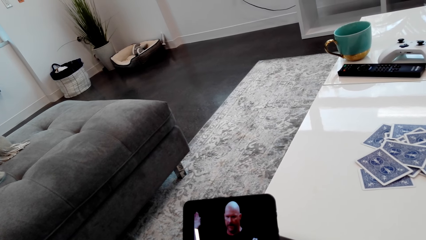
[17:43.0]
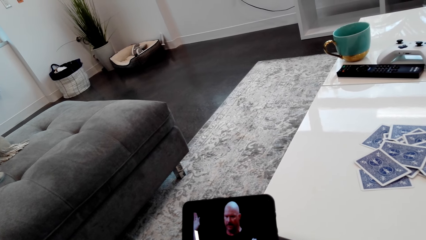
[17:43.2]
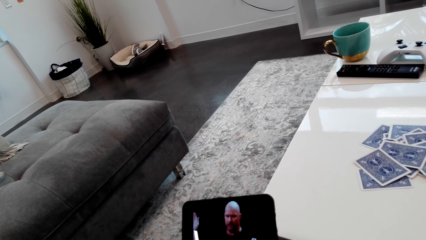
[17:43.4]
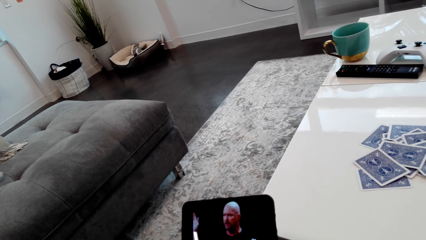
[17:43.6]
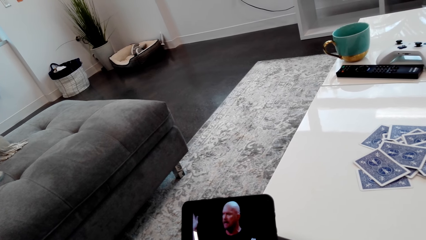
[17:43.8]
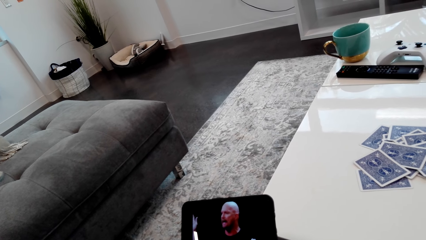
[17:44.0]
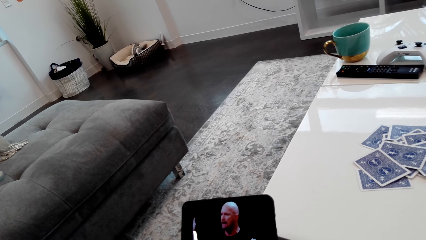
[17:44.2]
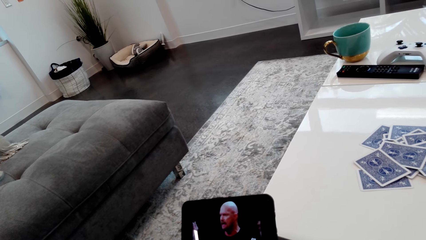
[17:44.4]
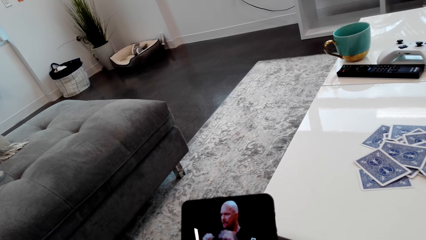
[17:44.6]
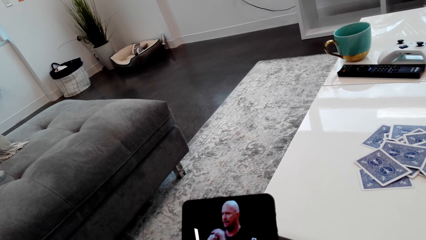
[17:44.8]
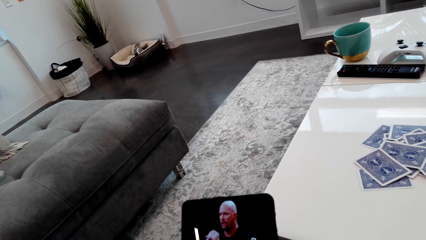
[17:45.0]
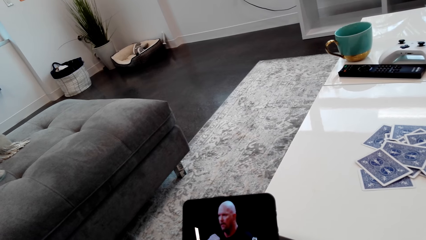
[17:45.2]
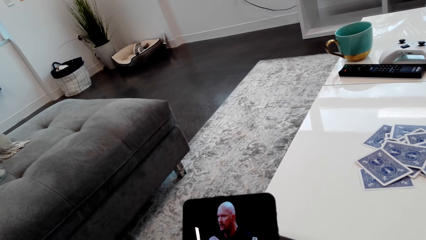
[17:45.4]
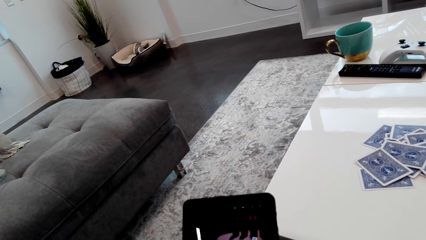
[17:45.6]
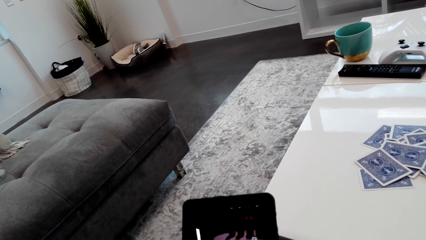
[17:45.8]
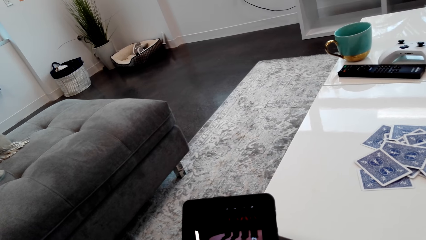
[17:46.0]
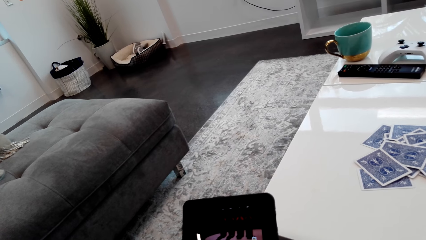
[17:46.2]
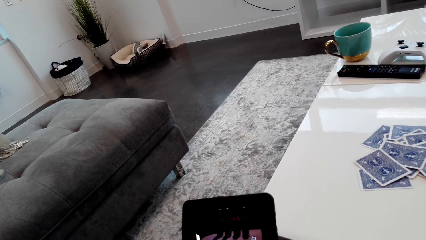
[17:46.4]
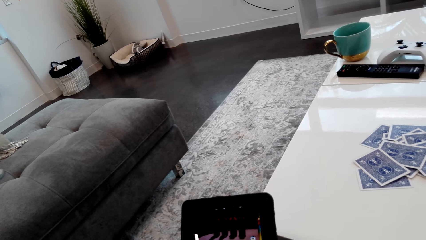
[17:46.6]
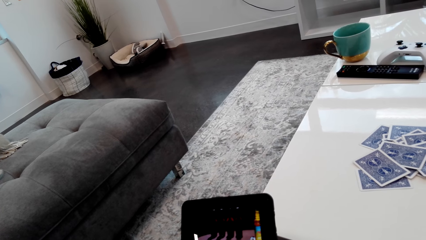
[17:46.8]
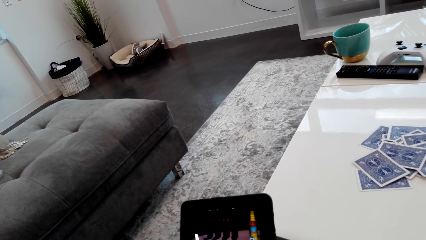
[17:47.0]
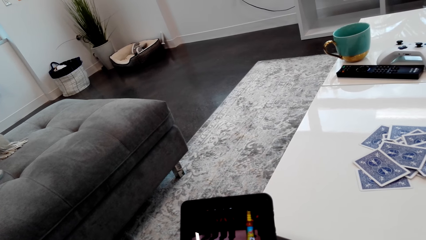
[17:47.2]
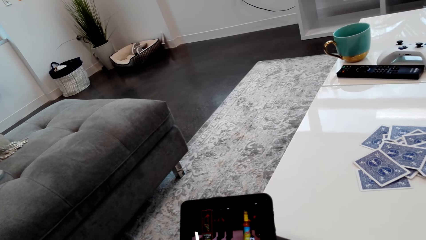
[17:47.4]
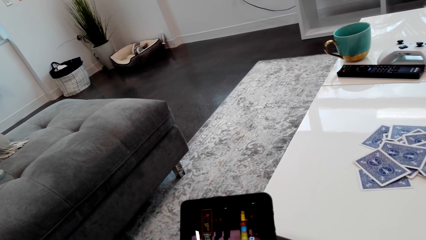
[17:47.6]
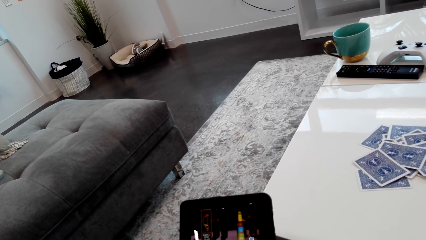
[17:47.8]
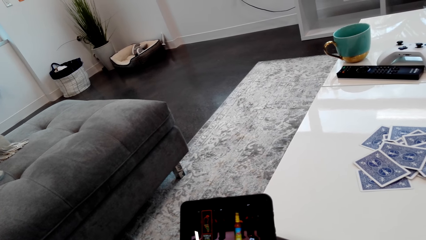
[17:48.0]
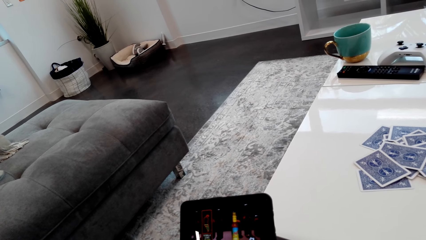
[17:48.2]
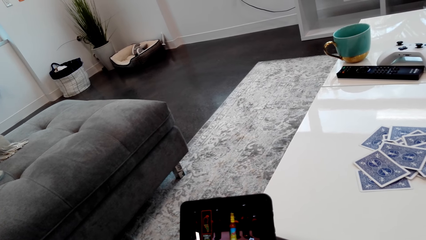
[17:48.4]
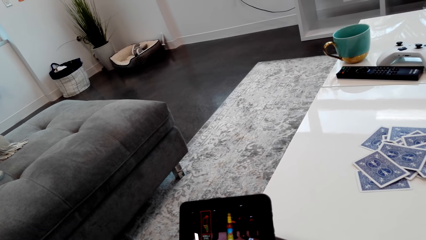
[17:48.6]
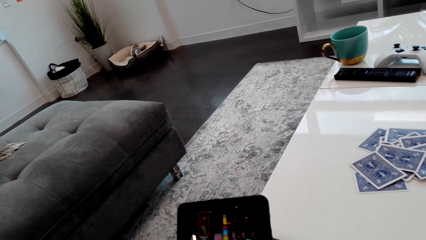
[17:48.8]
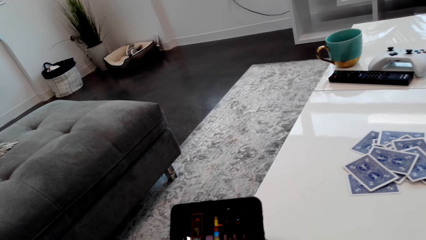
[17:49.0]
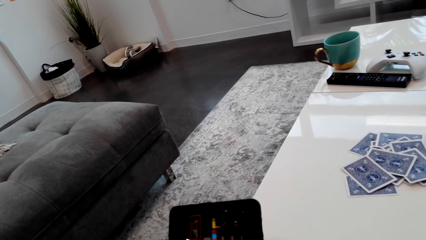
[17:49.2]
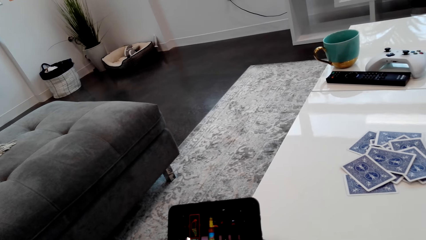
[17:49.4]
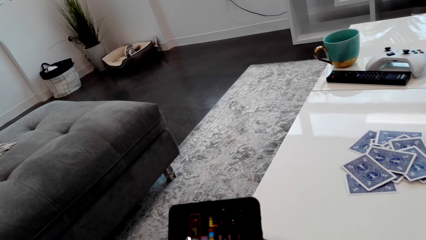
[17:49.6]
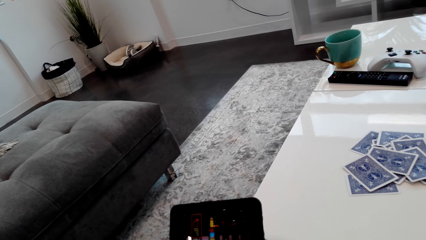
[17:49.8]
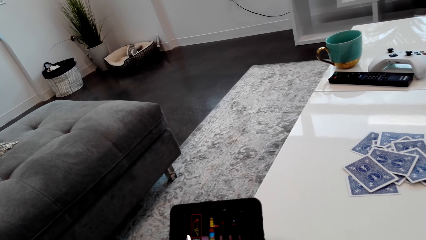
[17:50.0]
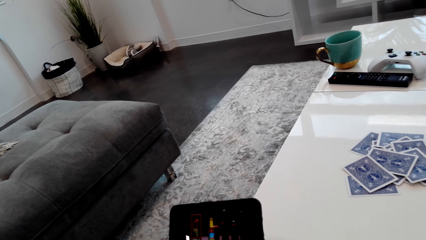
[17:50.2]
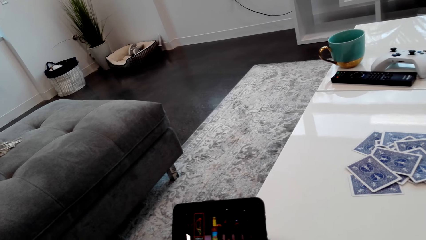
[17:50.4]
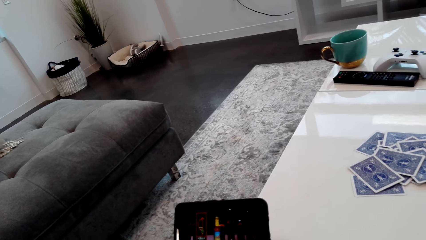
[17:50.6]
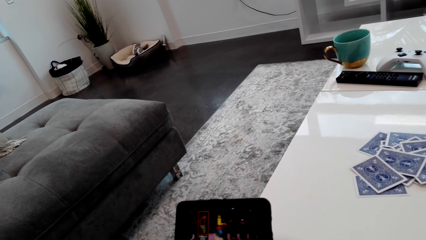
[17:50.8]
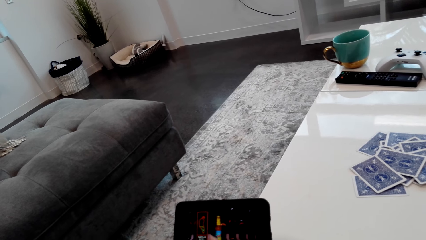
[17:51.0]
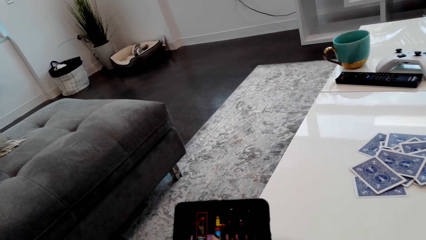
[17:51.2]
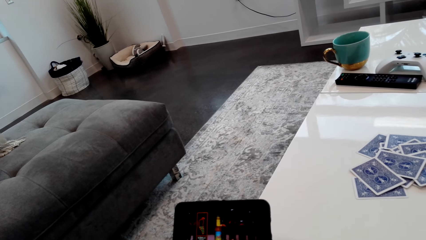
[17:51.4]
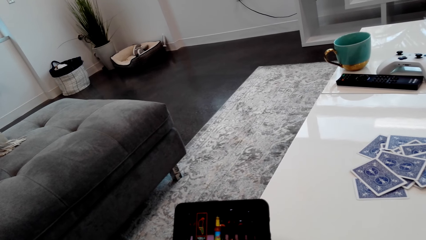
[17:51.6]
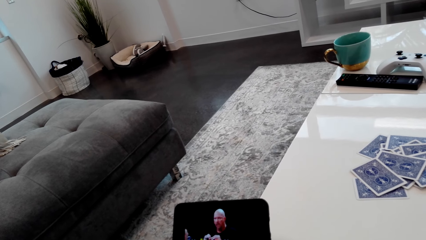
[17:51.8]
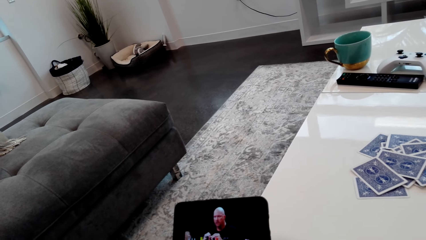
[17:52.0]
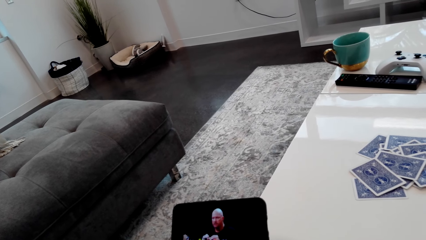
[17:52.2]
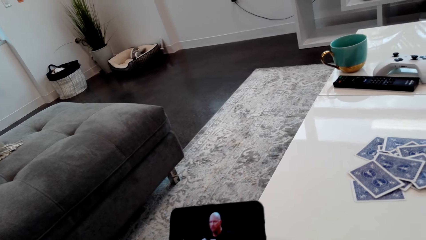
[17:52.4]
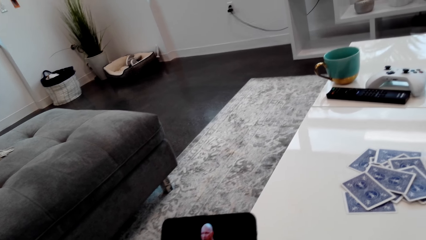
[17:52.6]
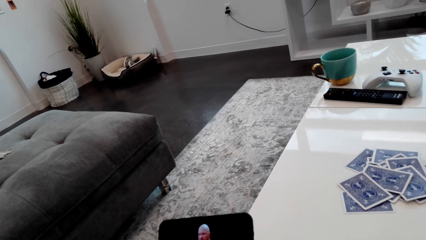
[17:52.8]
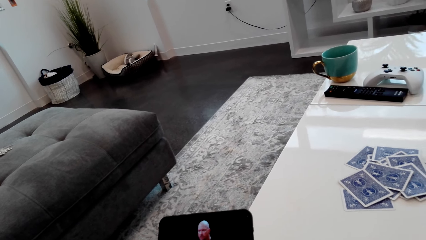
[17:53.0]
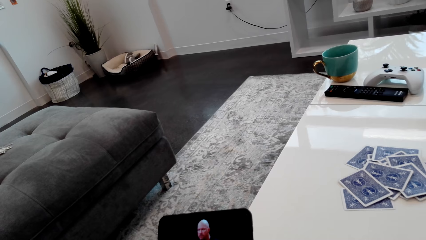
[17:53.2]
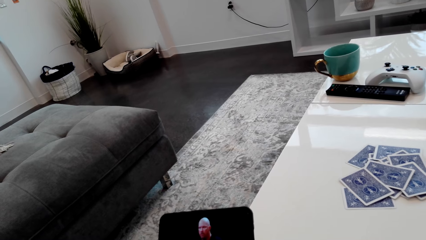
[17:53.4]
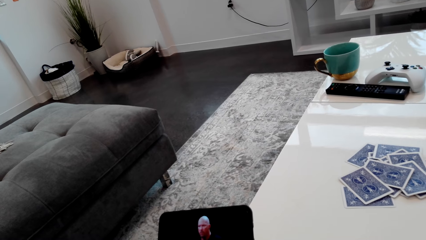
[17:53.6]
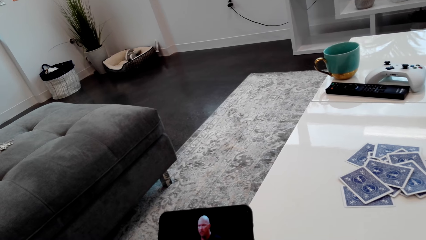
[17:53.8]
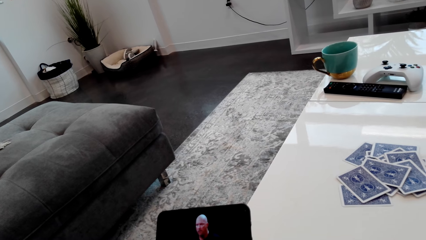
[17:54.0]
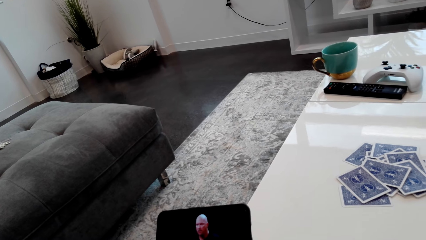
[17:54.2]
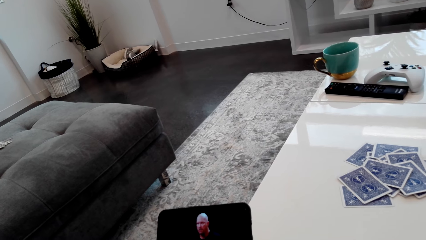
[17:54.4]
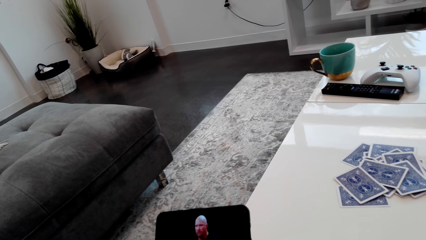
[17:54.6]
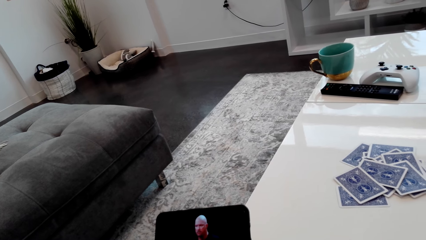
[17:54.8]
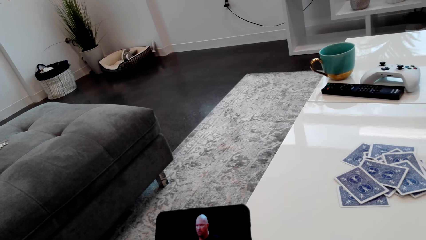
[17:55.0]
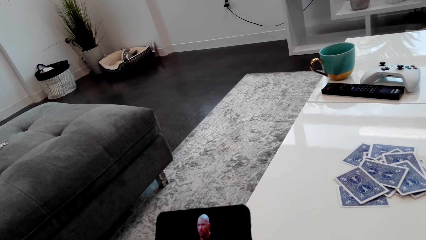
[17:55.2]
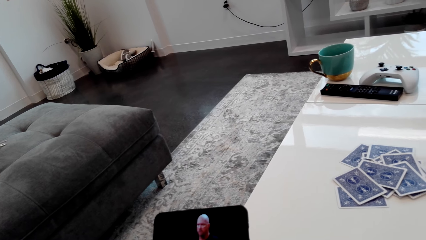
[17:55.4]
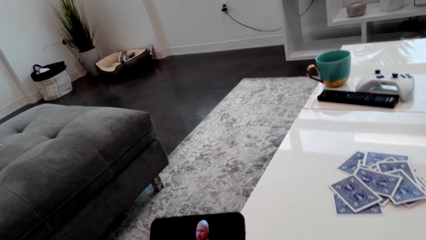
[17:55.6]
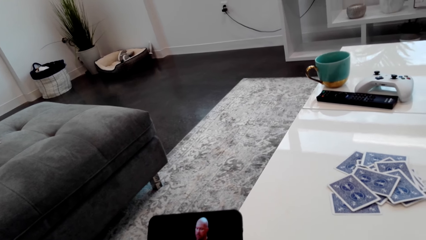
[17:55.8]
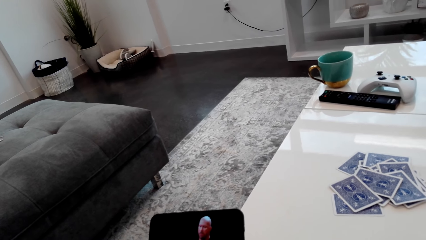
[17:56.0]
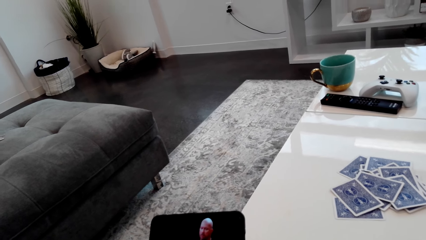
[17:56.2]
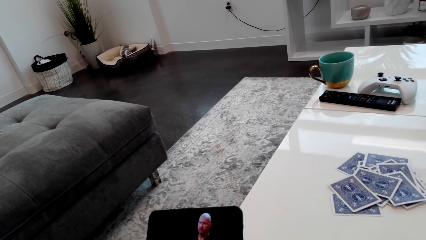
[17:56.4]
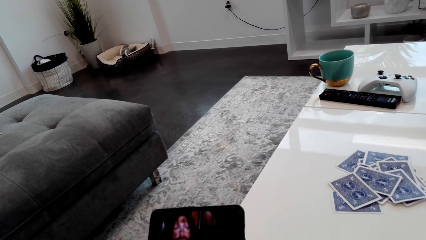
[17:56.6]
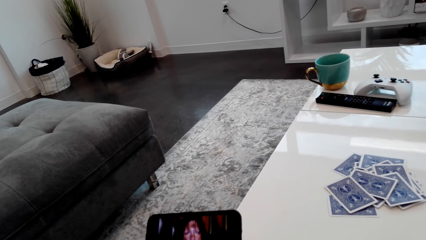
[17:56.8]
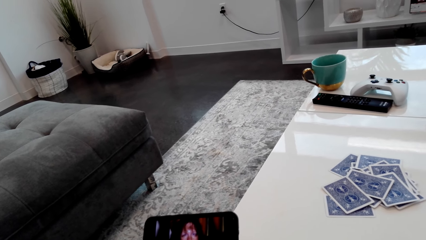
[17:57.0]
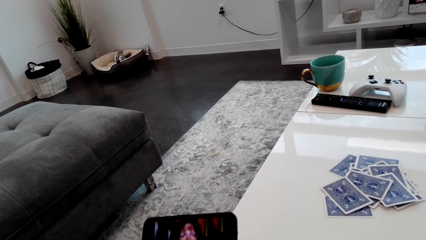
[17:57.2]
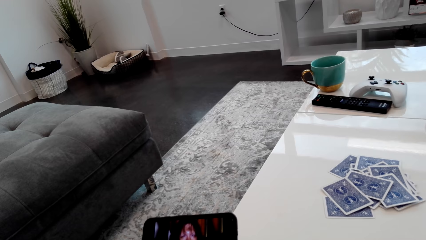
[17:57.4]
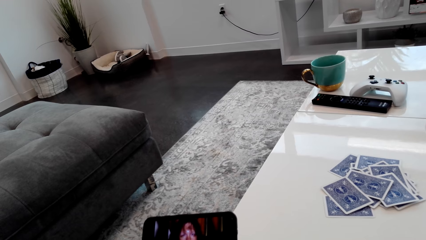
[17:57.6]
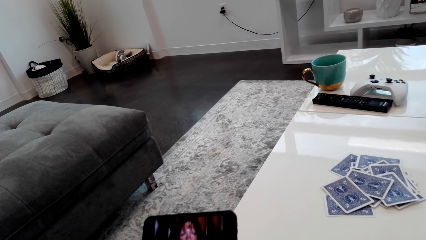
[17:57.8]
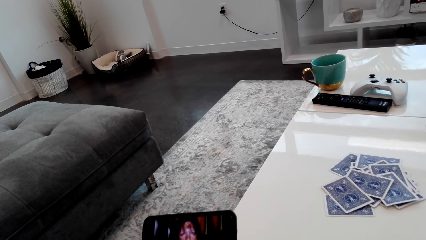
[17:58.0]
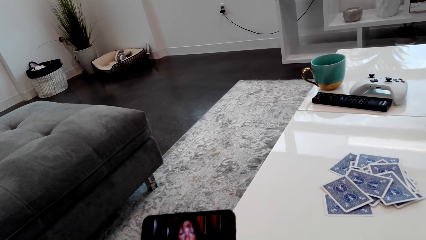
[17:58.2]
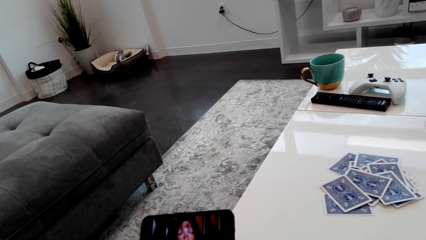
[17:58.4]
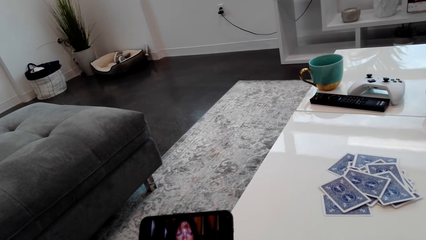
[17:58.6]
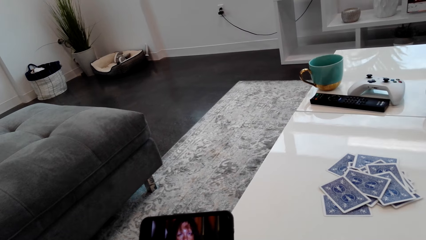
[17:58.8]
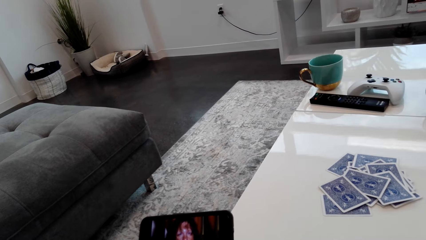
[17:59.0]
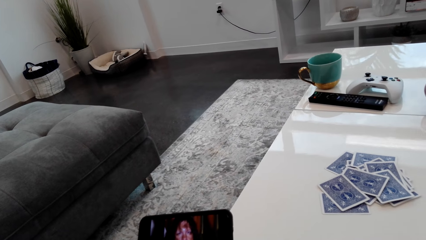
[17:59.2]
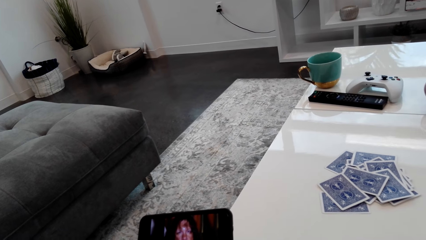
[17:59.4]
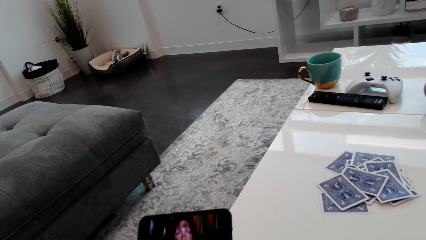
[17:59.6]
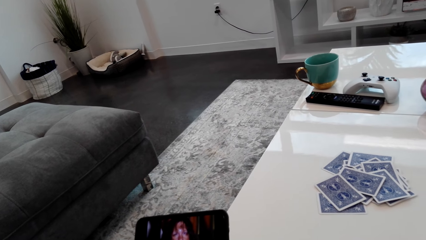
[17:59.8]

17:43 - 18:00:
The camera wearer converses with the lady. The lady talks to the camera wearer. The camera wearer laughs.
